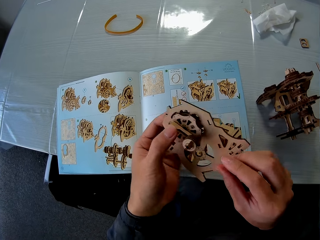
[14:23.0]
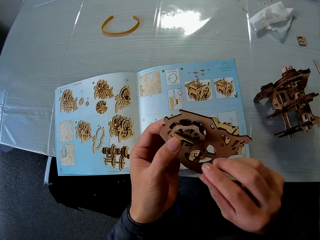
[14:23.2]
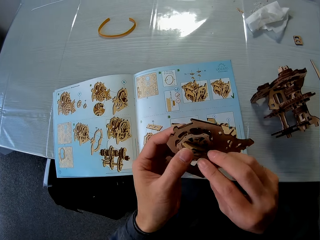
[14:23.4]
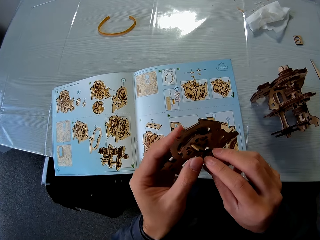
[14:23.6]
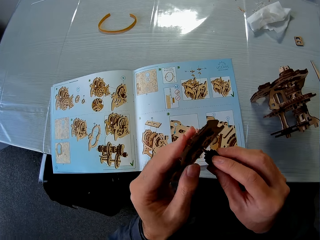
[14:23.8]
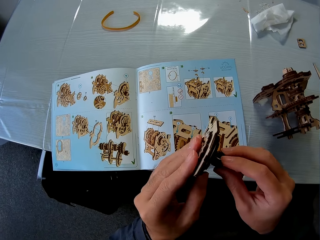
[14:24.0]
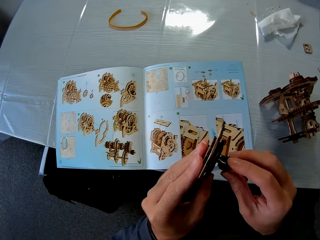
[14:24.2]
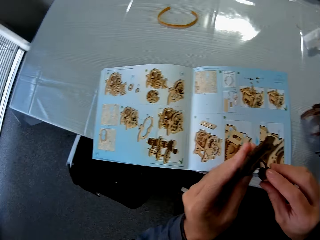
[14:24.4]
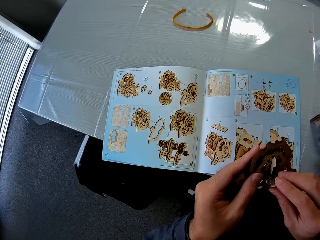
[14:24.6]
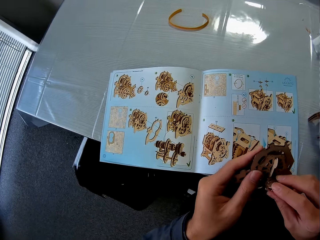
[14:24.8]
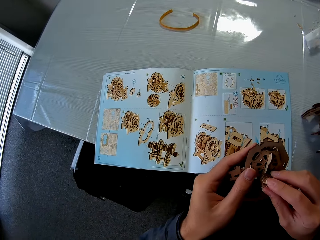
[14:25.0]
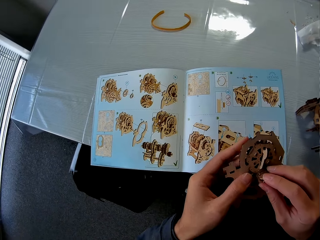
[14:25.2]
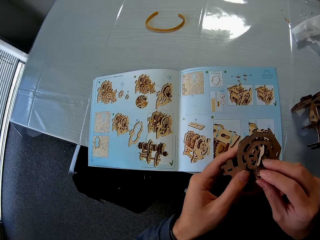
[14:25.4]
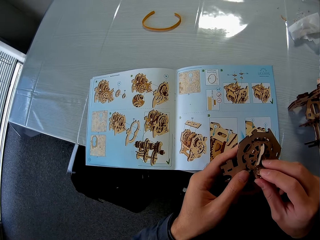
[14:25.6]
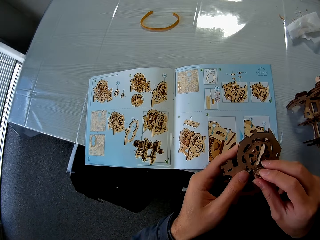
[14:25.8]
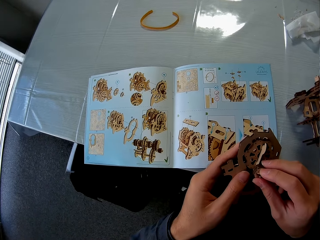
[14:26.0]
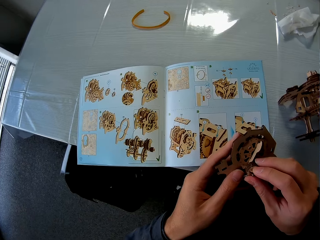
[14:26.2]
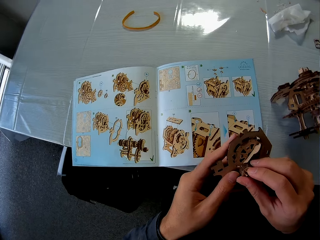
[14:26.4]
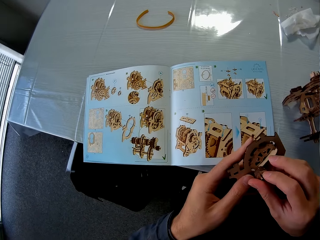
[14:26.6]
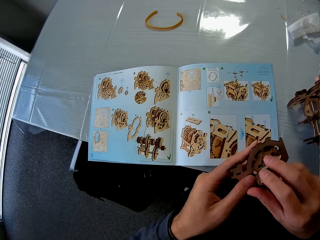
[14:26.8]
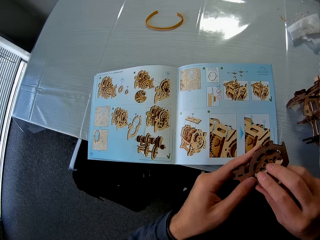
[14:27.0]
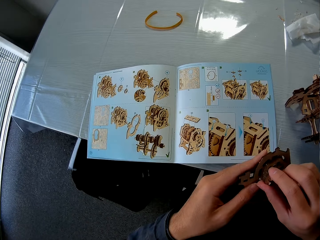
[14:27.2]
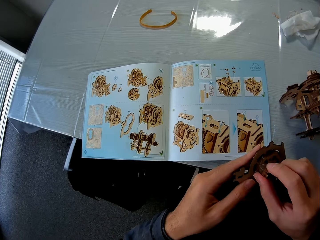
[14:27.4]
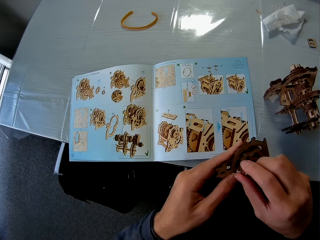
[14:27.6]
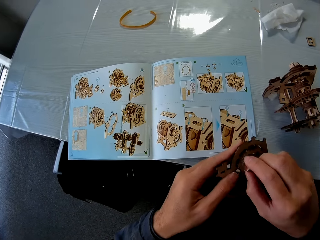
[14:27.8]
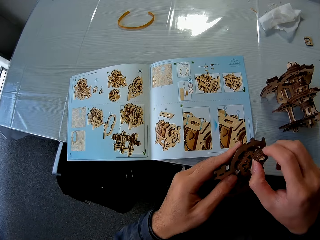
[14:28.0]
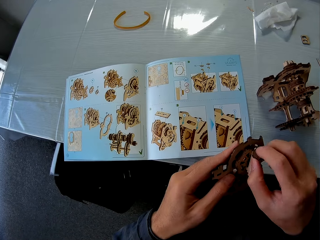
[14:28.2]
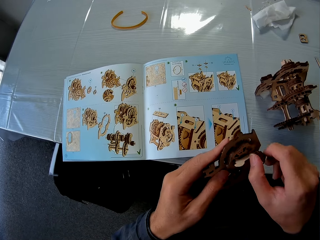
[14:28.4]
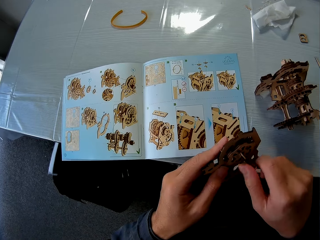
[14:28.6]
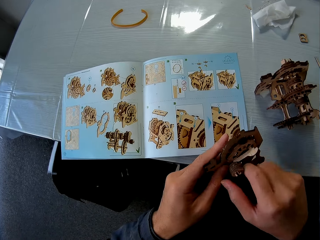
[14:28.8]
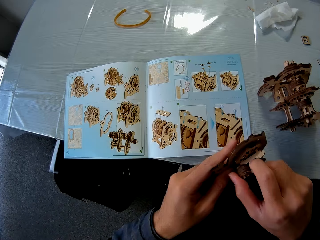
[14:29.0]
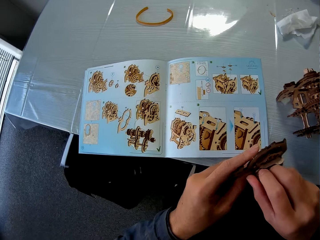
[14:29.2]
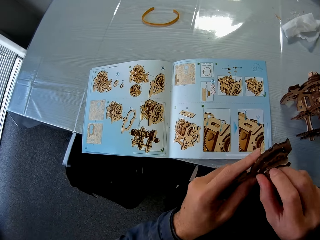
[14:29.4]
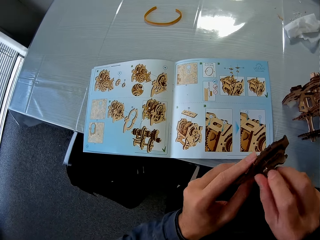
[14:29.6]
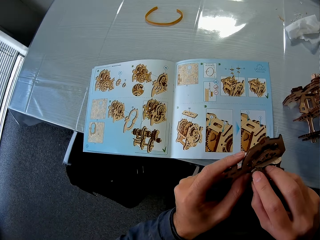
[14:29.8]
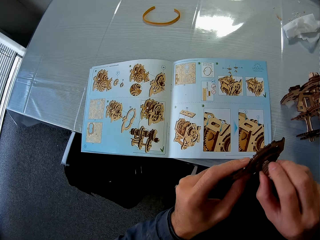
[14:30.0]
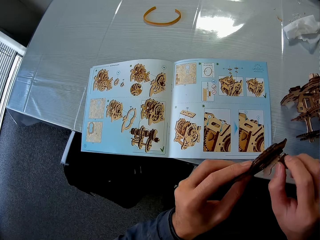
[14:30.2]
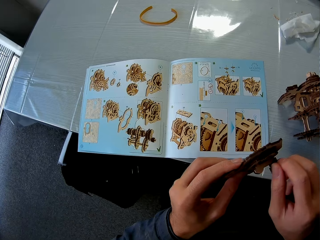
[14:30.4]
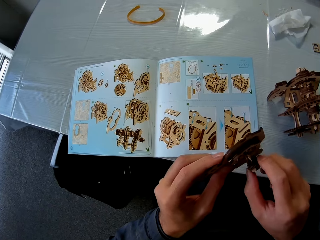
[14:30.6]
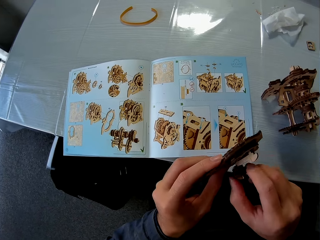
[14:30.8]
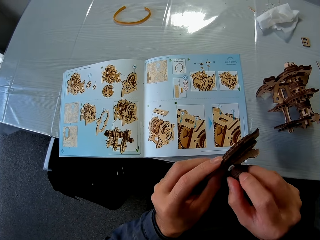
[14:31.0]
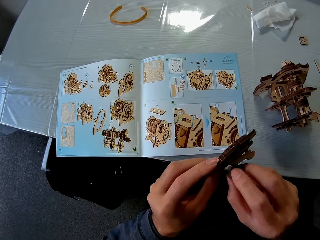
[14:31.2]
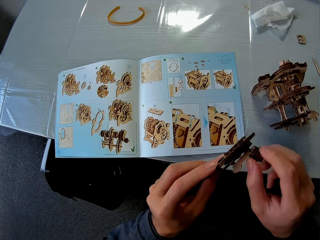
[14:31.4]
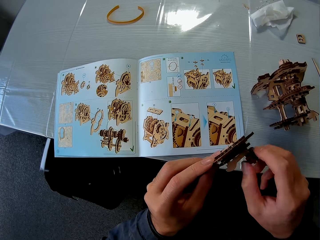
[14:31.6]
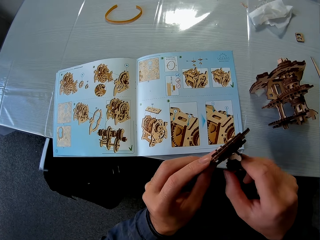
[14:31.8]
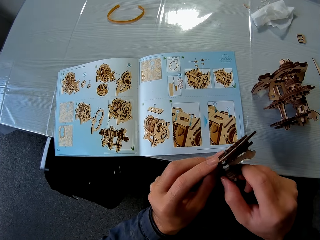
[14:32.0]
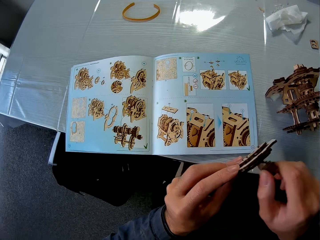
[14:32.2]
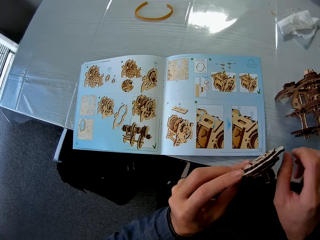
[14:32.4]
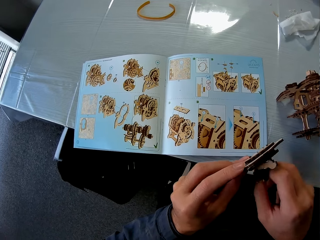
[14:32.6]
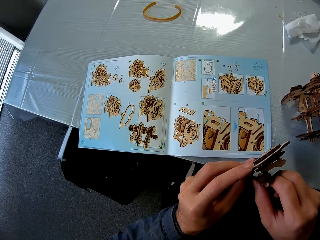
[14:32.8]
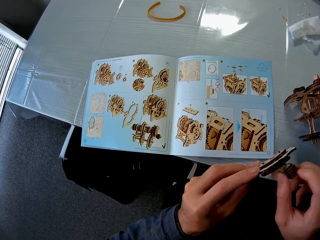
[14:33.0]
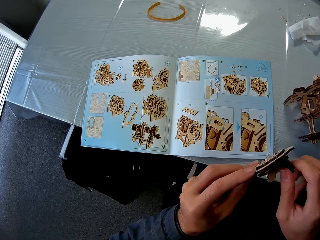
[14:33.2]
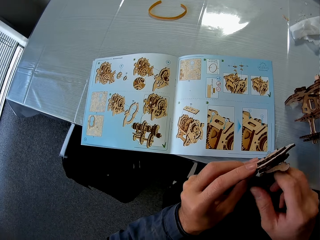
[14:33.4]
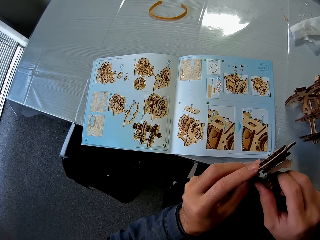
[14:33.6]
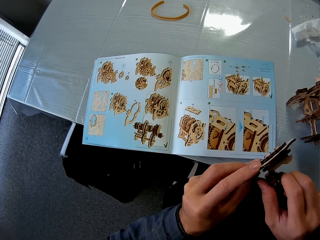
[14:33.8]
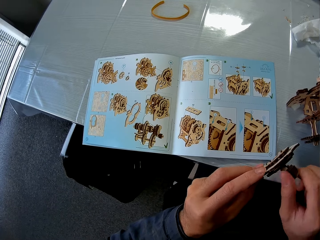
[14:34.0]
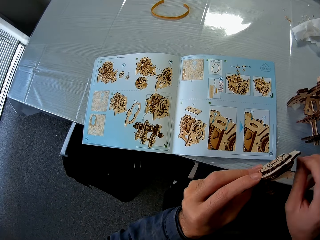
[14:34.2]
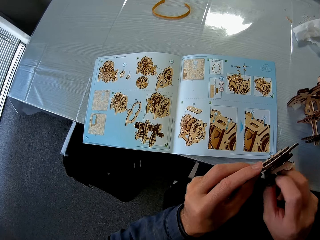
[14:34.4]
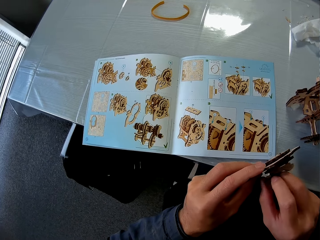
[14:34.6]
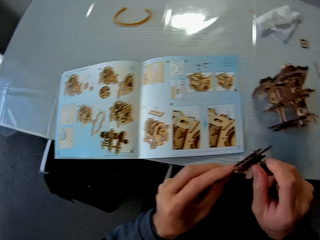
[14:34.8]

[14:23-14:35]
The camera wearer fixes a gear stem. They turn the roller.

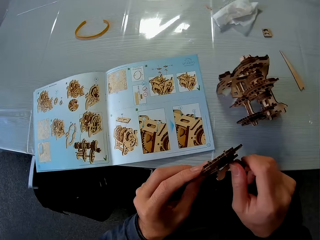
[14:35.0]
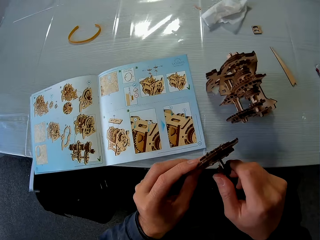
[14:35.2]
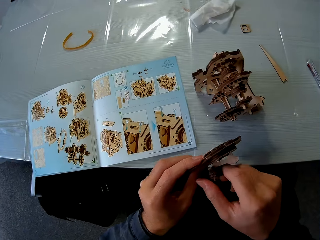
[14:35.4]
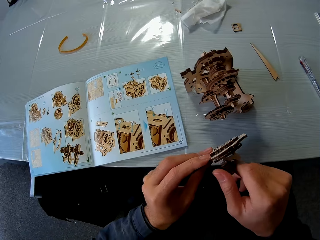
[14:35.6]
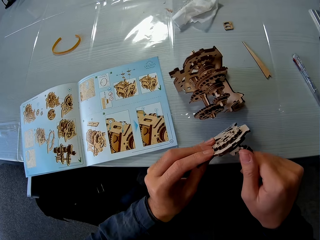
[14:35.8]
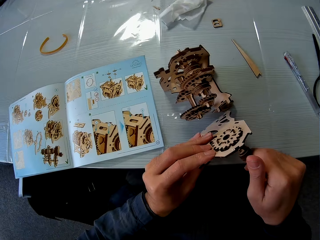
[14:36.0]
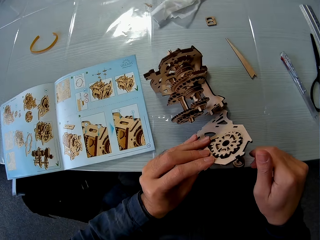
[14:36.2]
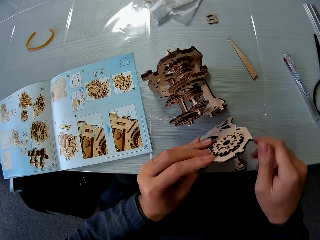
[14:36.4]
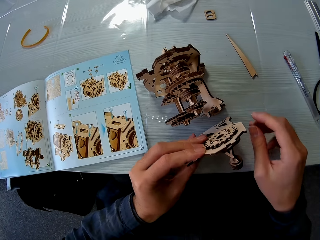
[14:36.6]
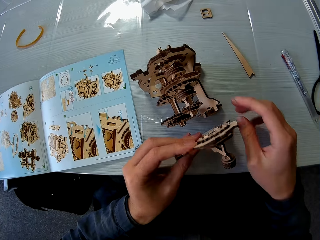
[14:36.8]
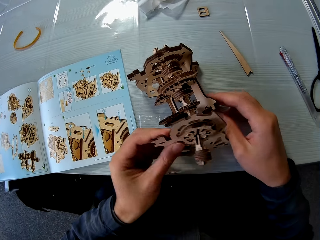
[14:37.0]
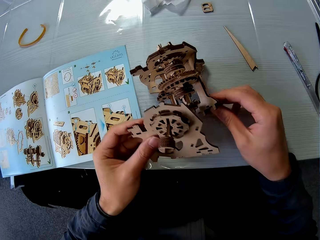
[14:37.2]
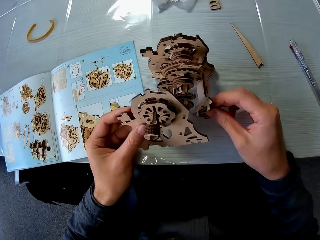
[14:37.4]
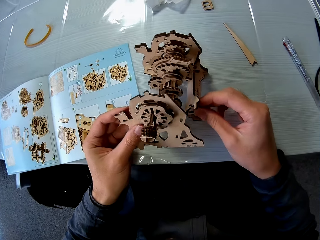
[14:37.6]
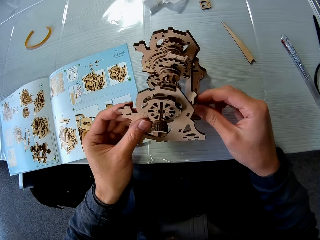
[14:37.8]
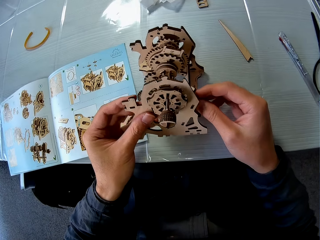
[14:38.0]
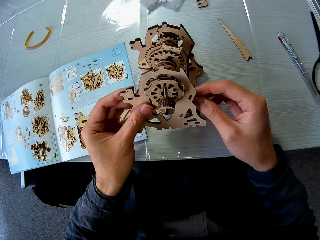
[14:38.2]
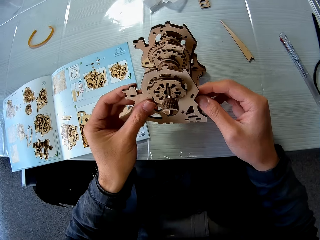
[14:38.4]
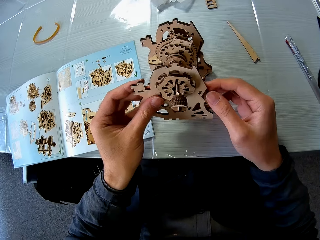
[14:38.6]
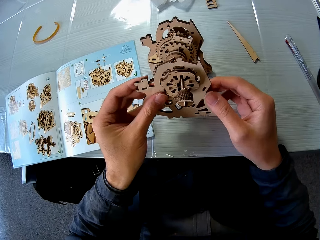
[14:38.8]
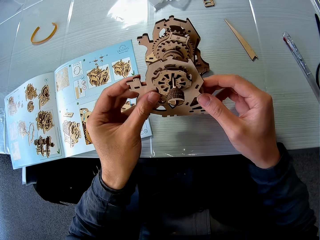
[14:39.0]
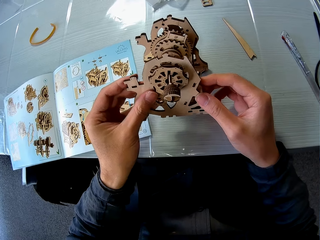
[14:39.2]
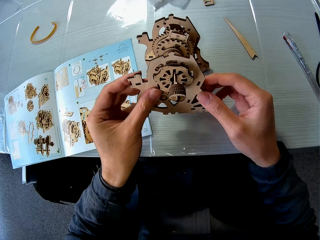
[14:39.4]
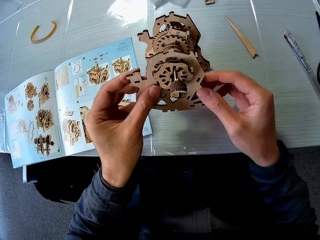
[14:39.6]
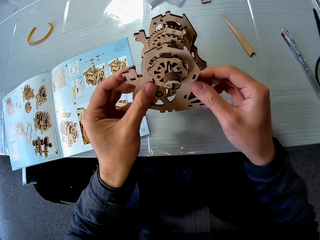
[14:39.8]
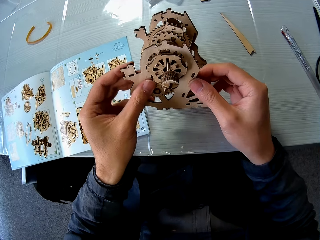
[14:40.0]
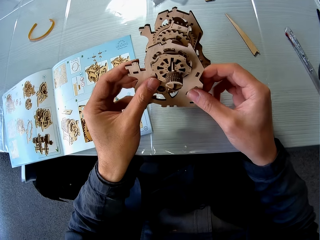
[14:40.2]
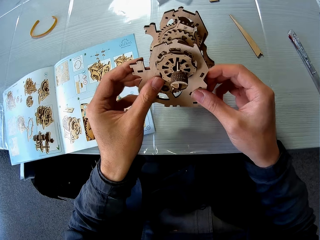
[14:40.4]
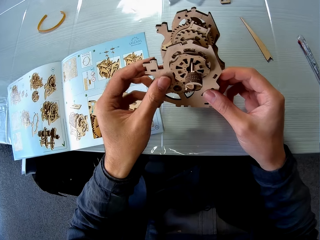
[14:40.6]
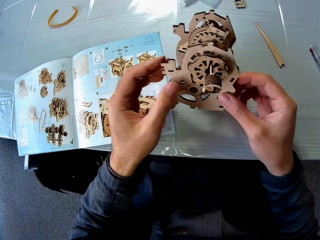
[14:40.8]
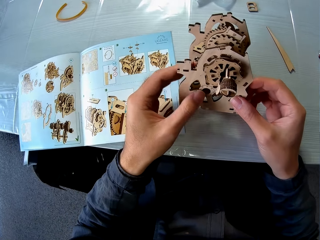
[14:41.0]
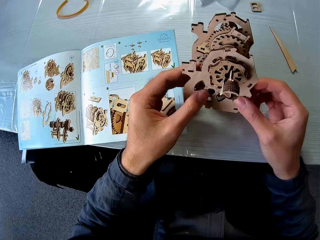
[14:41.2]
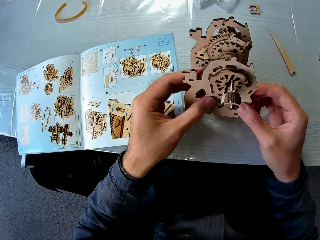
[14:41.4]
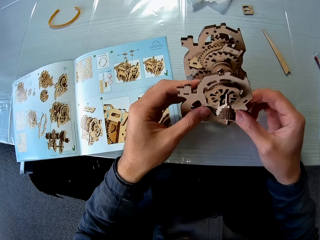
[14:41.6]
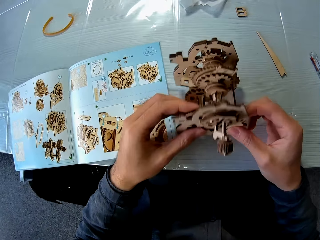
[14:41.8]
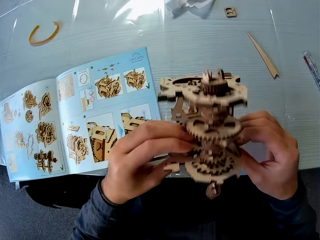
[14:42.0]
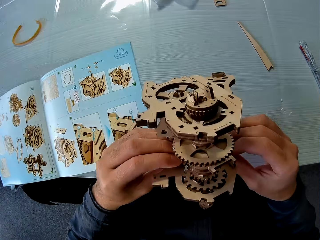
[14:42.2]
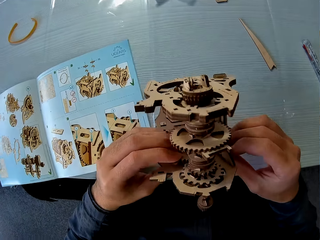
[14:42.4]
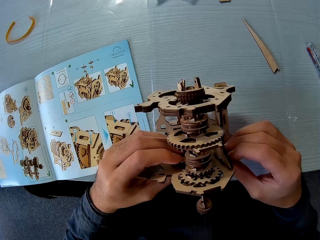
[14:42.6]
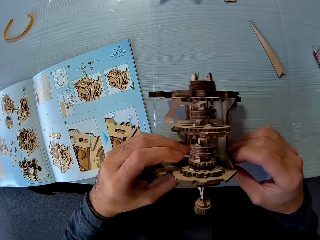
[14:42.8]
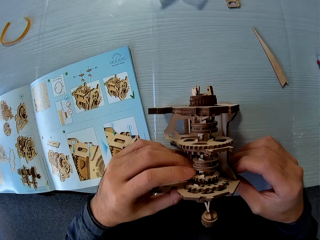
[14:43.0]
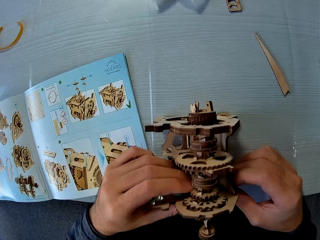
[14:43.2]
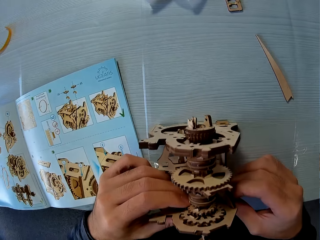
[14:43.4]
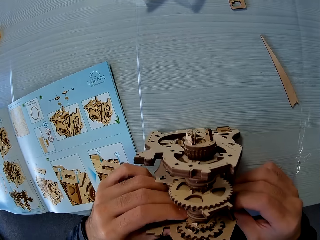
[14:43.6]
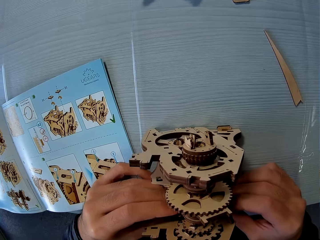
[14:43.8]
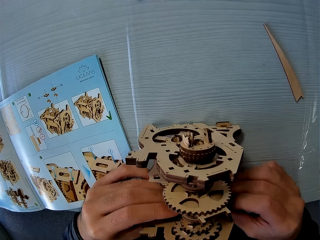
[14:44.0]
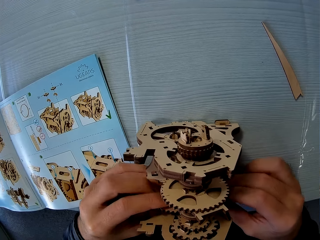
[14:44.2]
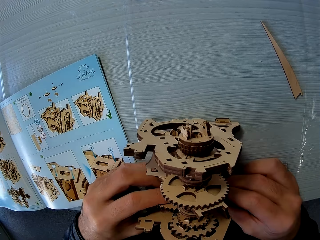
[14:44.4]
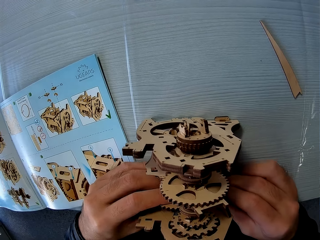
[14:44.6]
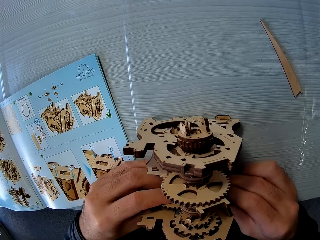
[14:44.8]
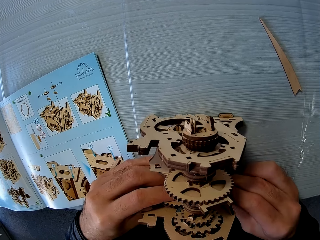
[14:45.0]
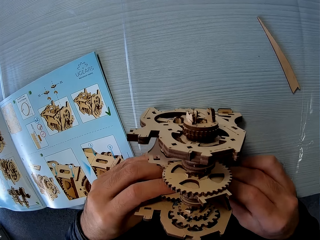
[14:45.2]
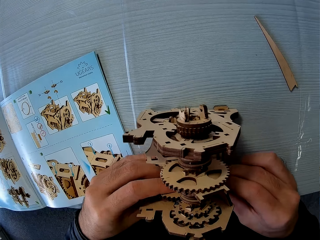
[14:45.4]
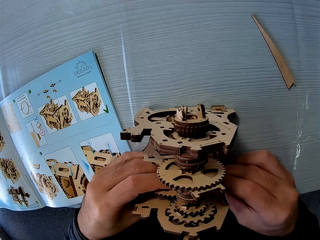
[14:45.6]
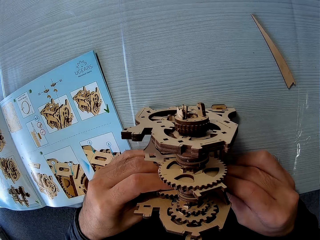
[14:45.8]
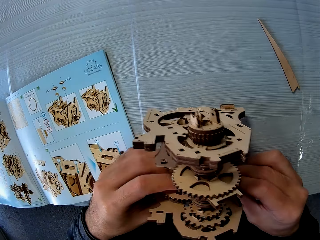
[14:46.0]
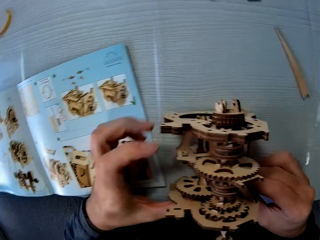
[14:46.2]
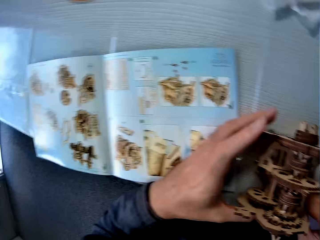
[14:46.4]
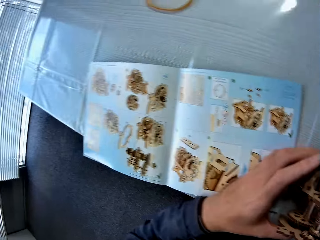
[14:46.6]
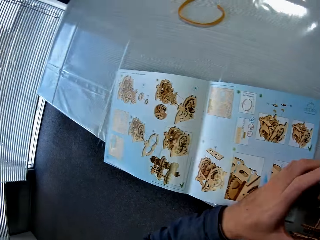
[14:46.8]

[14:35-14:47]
The camera wearer fixes the gear part on the gear box. They join the stem gear. They turn the gear.
